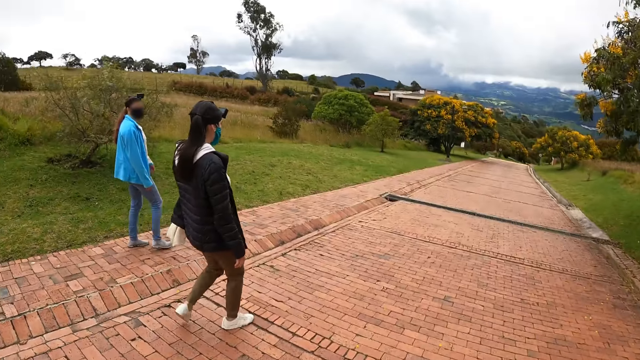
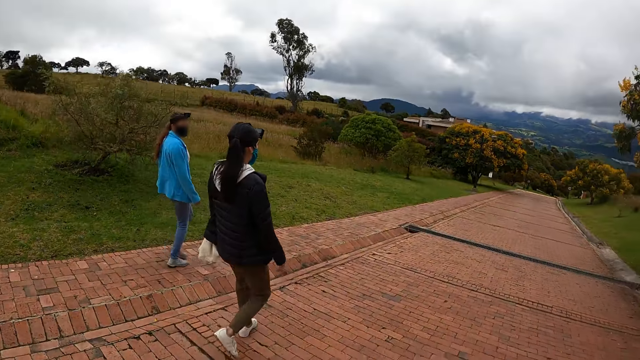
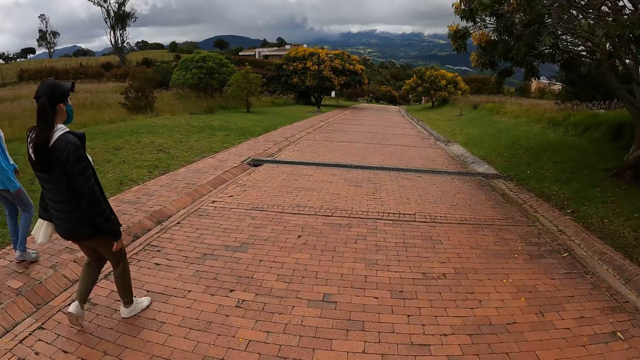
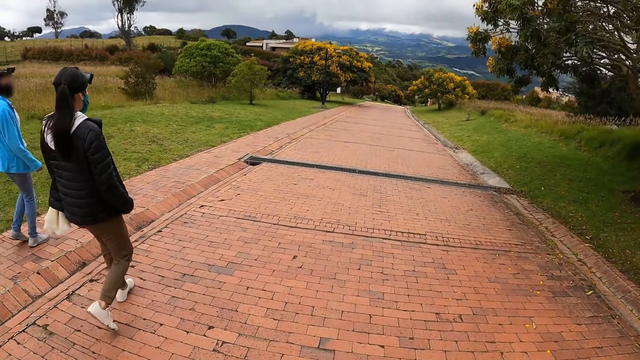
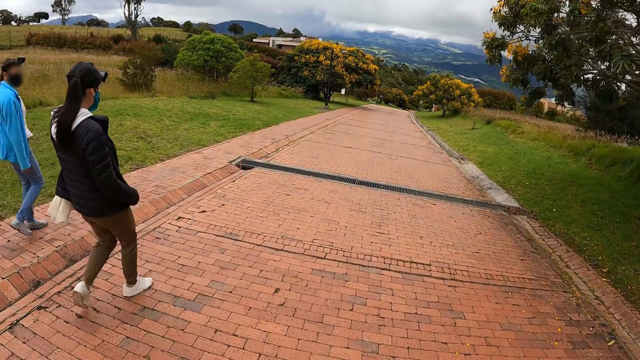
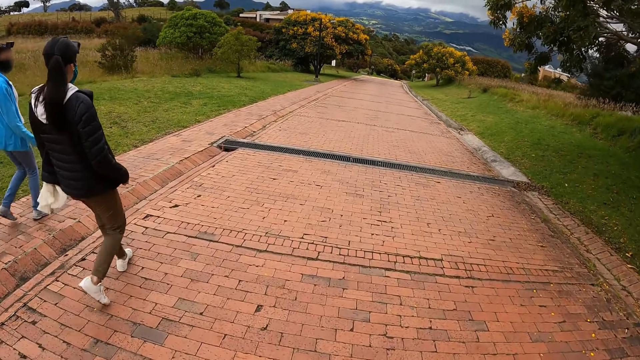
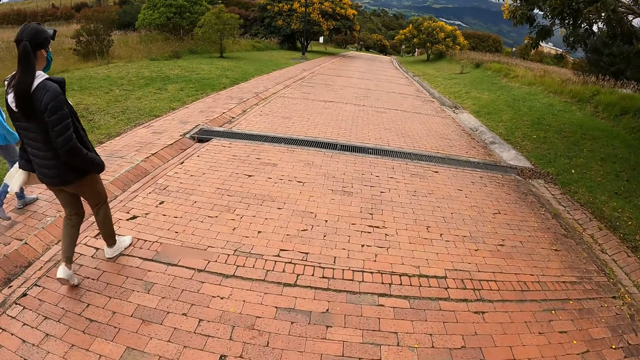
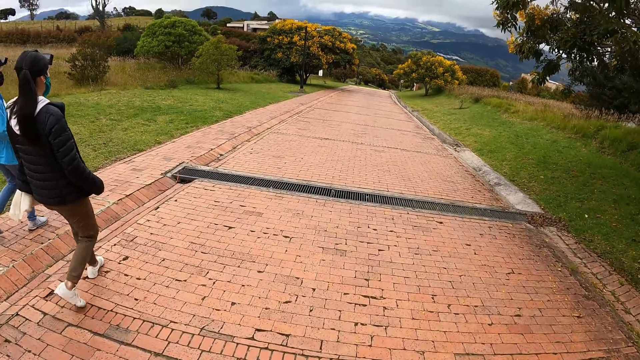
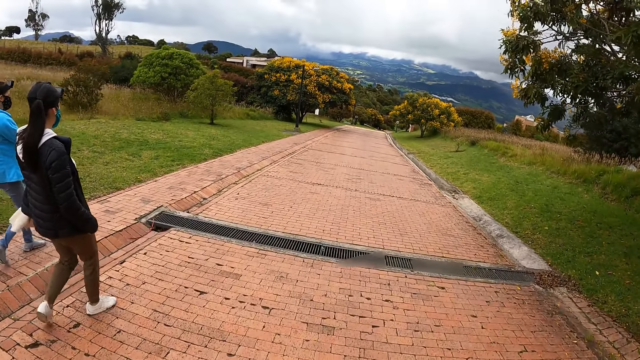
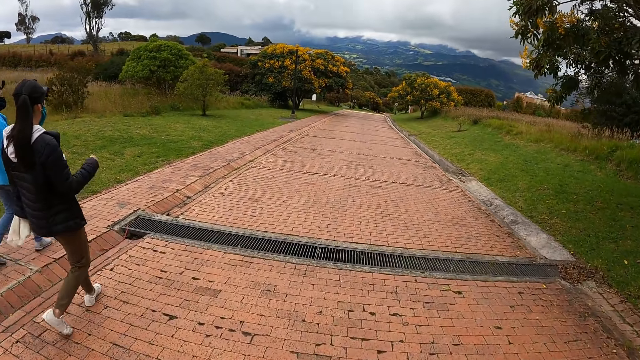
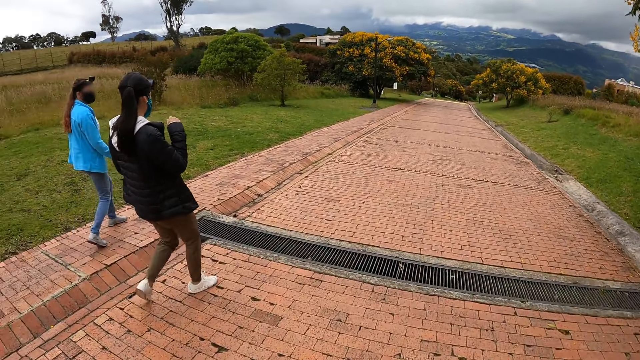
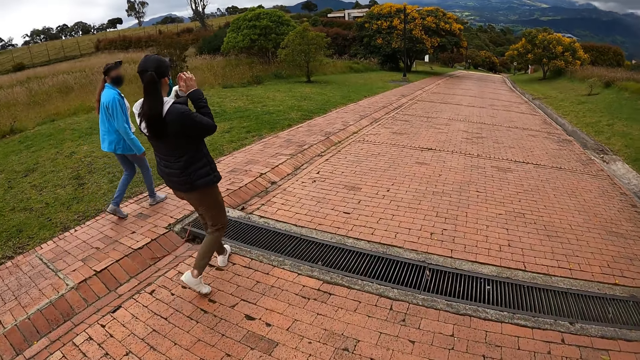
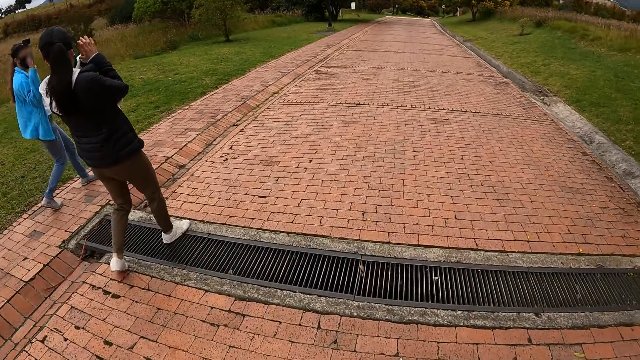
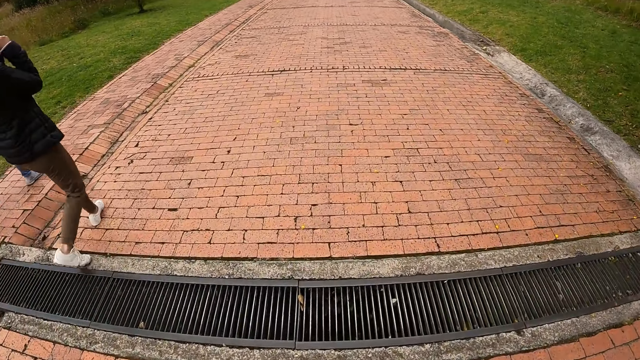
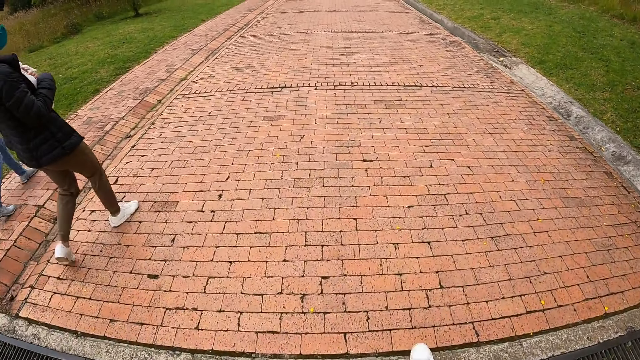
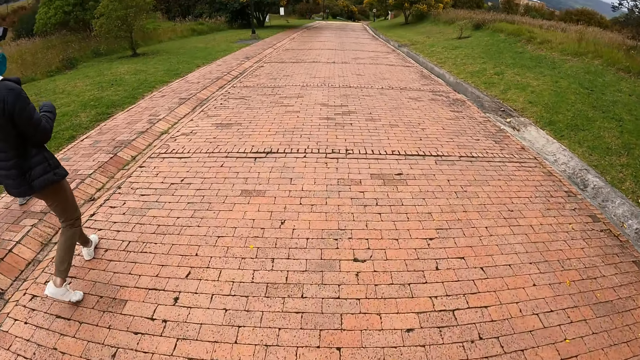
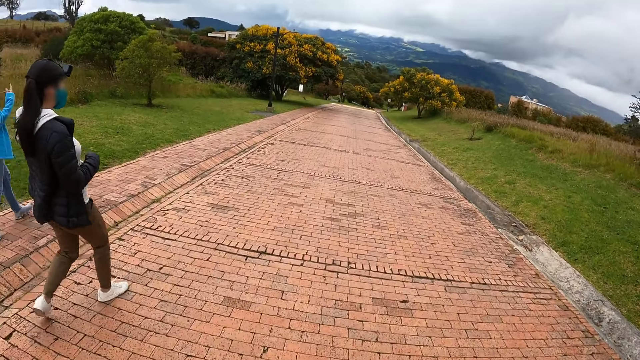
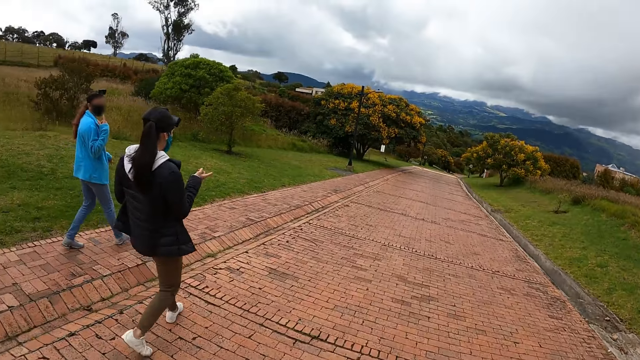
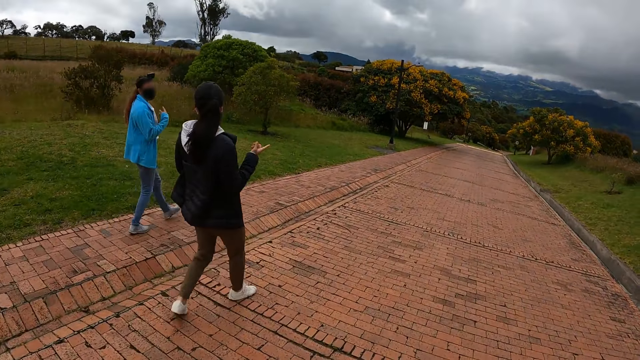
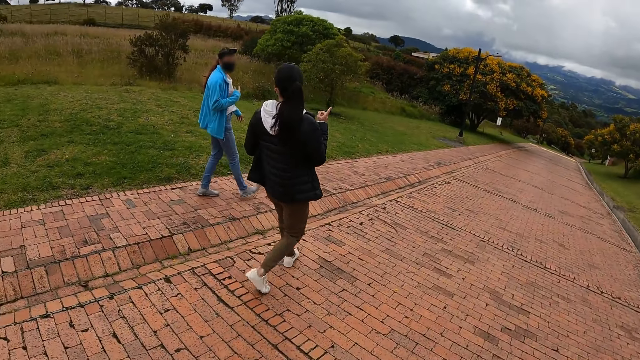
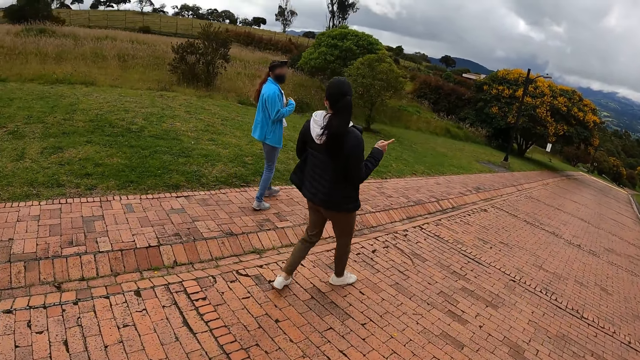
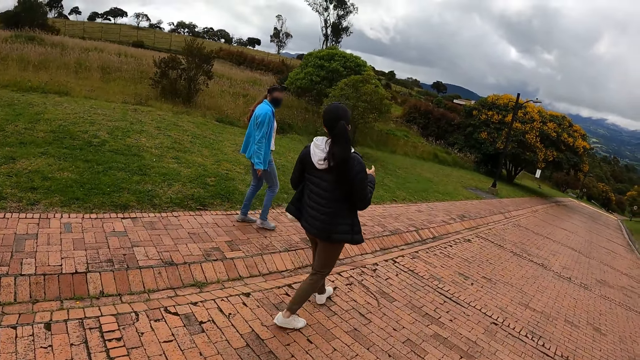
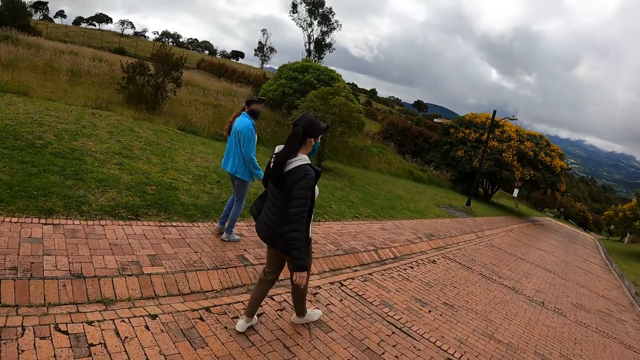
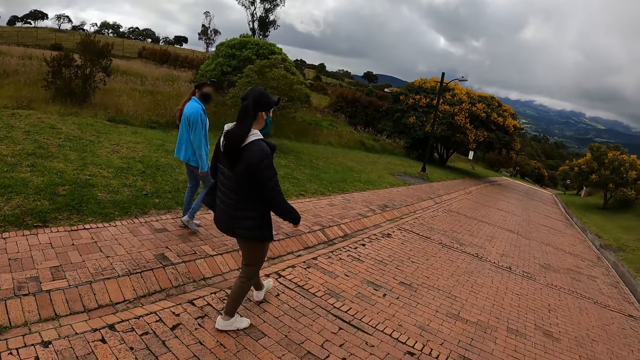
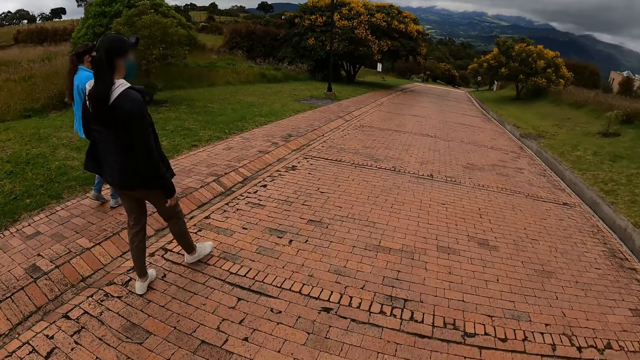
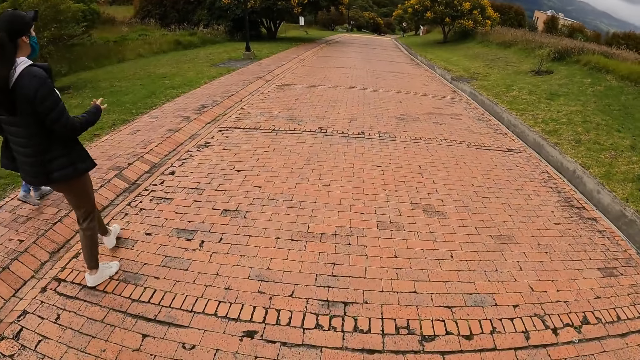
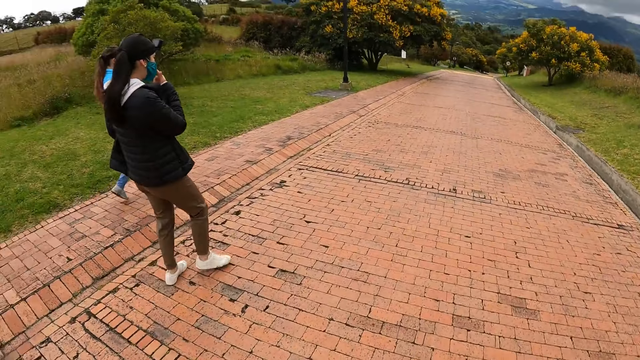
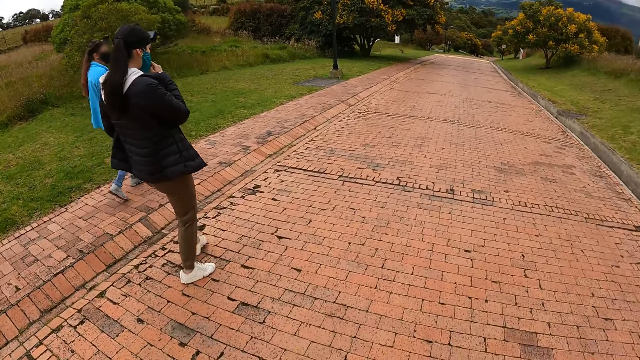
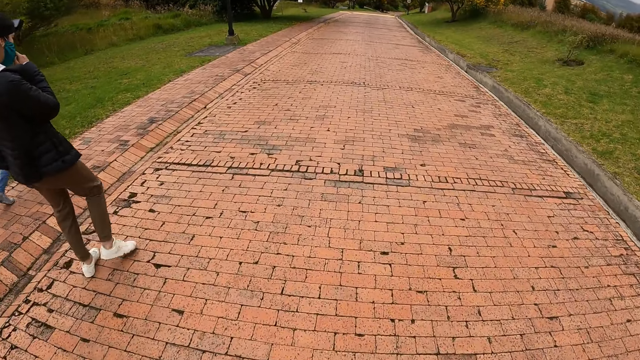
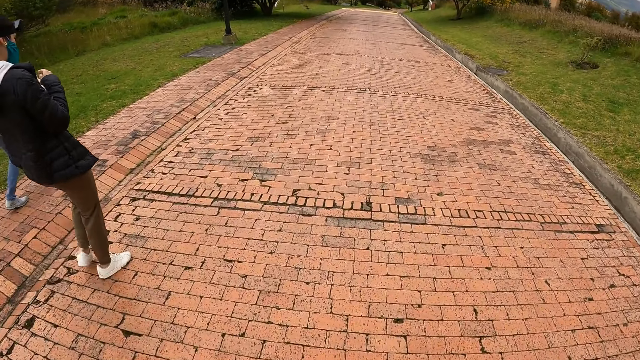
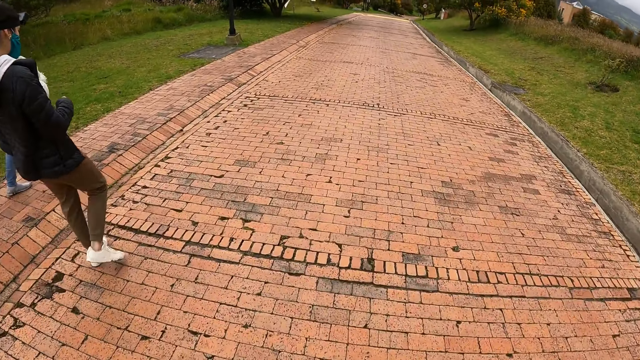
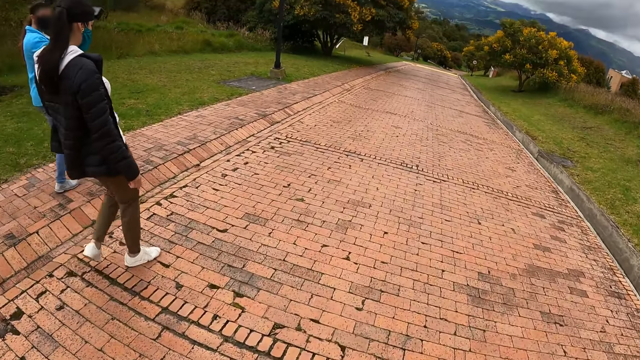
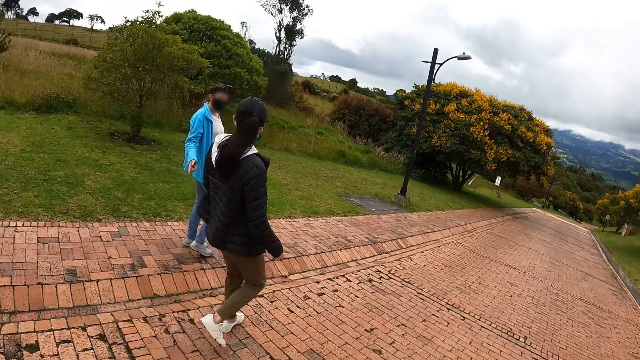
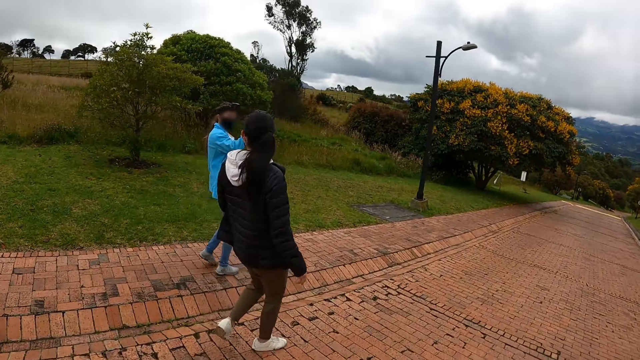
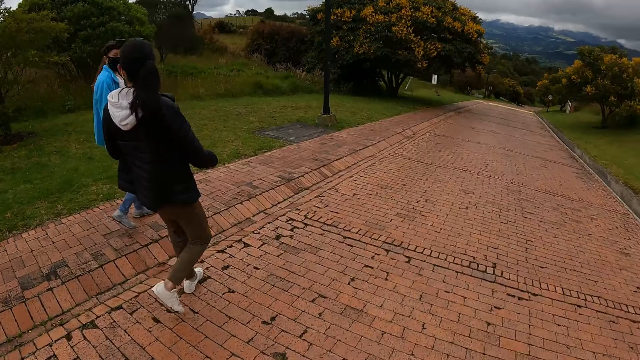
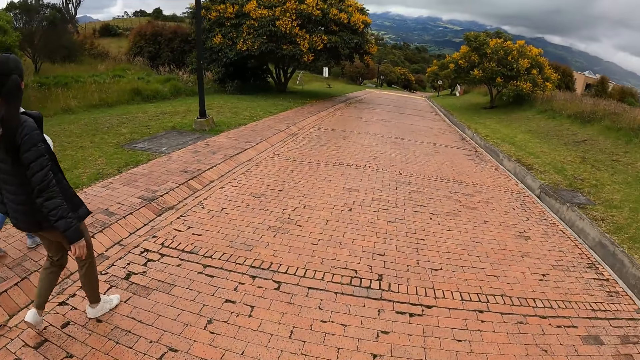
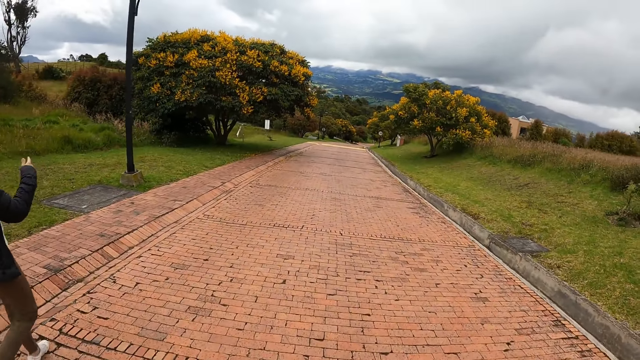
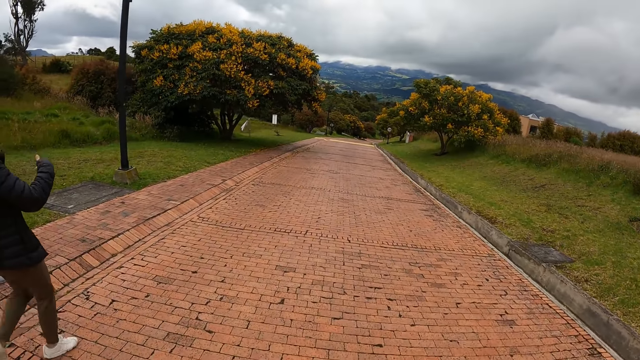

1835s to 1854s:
The woman interacts with another woman. The first woman touches her face with her right hand.
